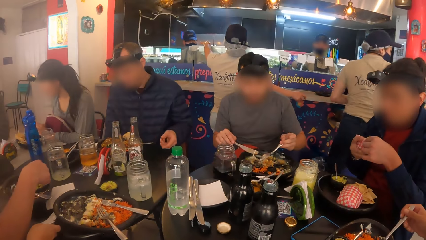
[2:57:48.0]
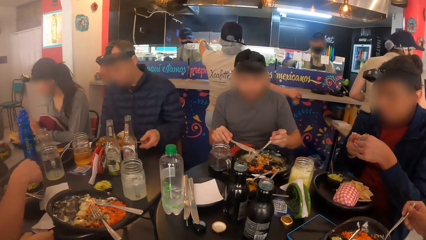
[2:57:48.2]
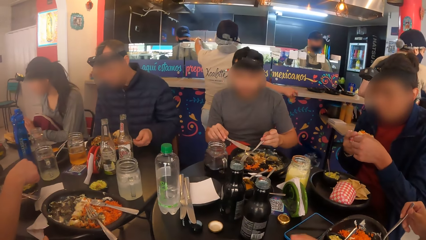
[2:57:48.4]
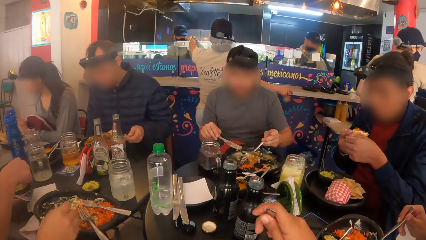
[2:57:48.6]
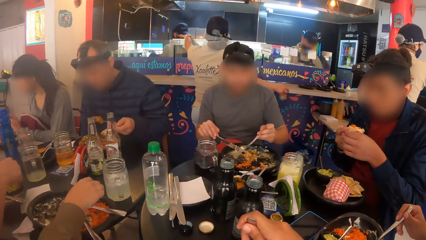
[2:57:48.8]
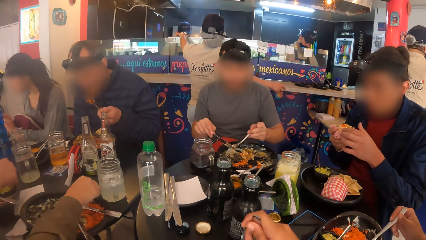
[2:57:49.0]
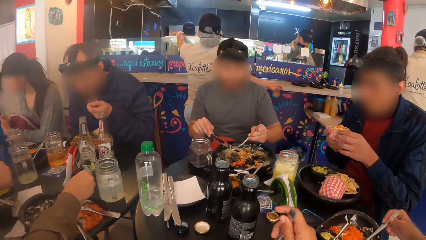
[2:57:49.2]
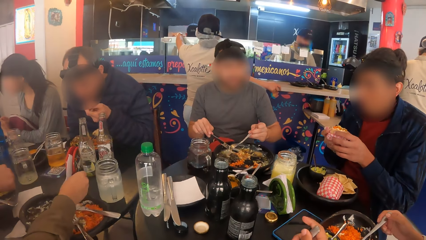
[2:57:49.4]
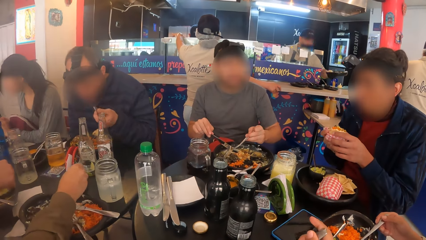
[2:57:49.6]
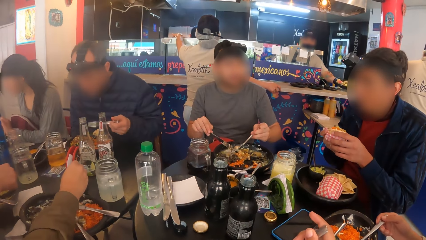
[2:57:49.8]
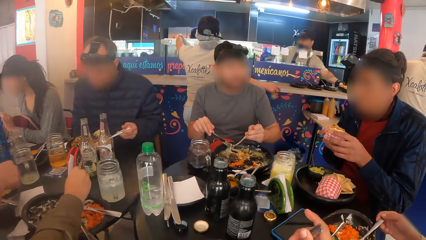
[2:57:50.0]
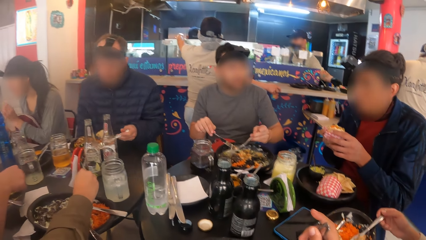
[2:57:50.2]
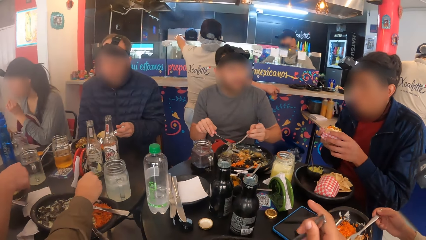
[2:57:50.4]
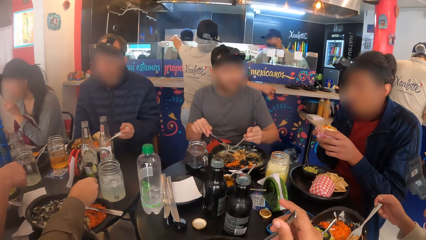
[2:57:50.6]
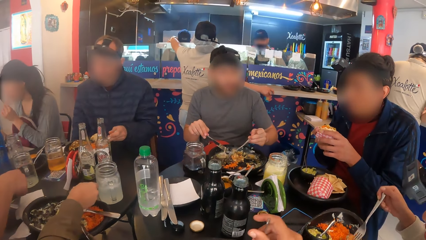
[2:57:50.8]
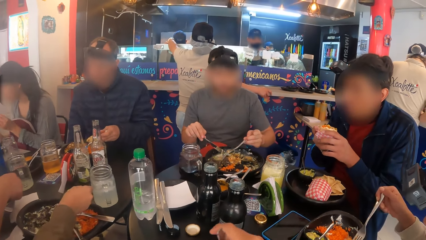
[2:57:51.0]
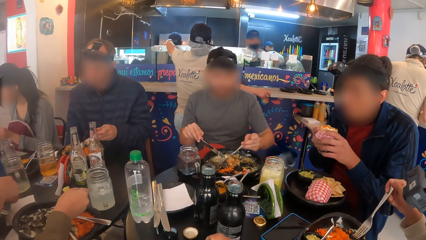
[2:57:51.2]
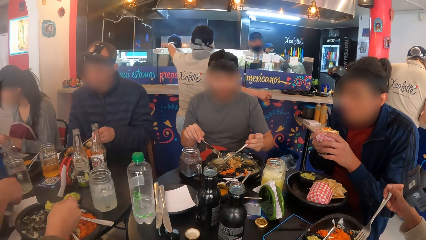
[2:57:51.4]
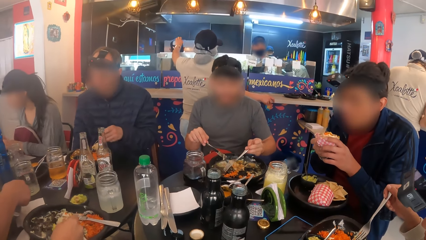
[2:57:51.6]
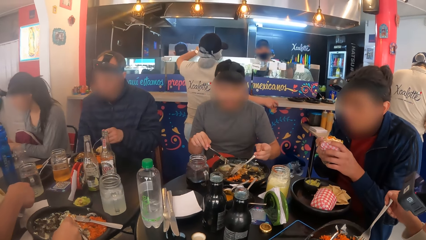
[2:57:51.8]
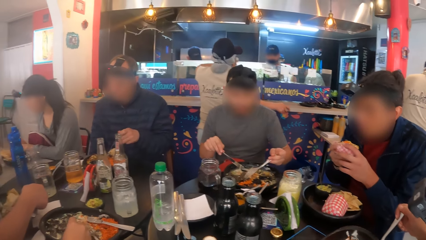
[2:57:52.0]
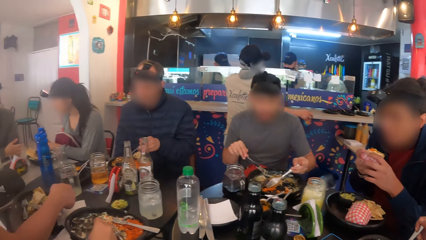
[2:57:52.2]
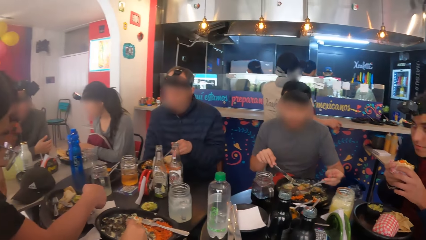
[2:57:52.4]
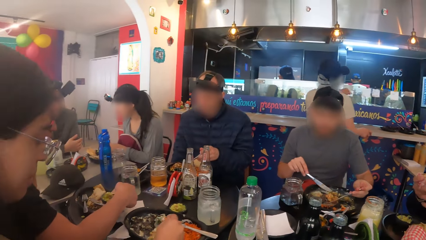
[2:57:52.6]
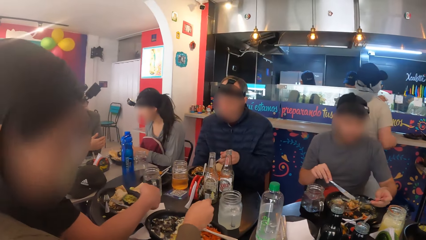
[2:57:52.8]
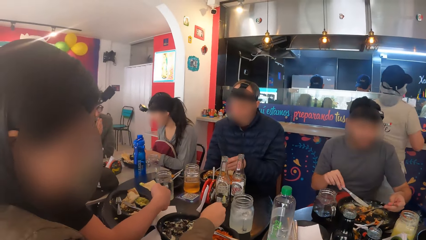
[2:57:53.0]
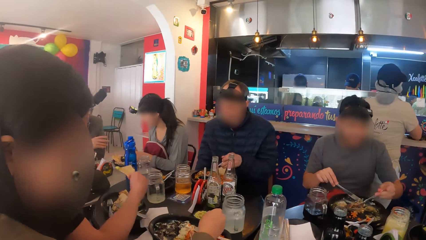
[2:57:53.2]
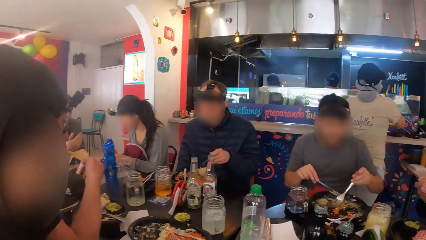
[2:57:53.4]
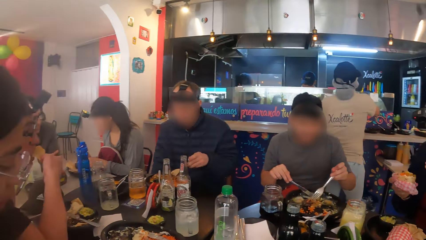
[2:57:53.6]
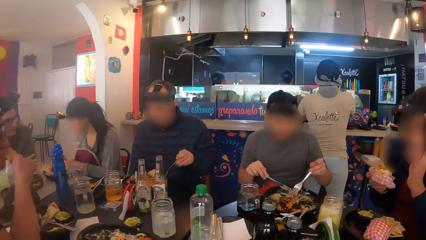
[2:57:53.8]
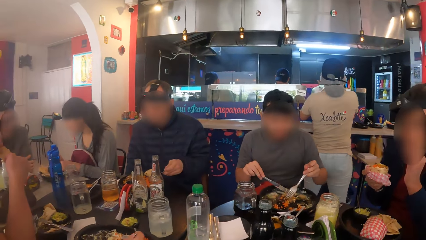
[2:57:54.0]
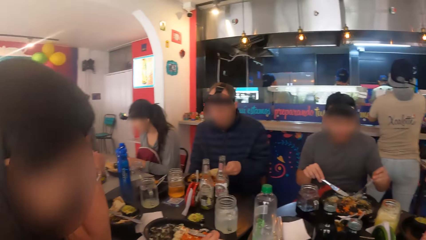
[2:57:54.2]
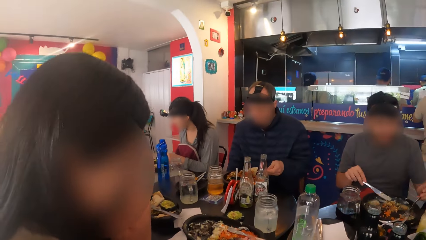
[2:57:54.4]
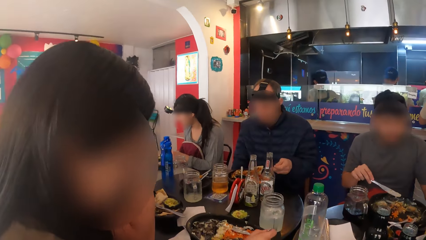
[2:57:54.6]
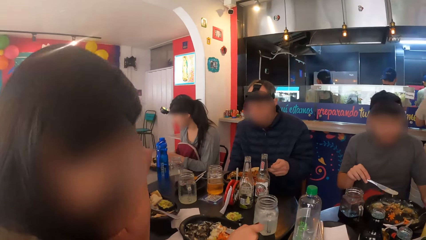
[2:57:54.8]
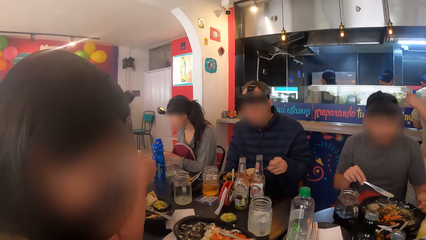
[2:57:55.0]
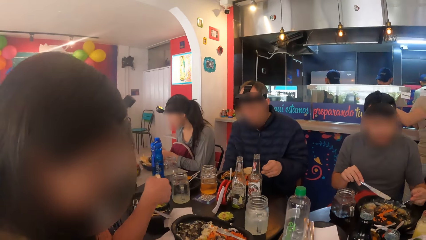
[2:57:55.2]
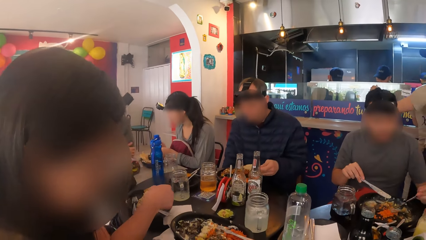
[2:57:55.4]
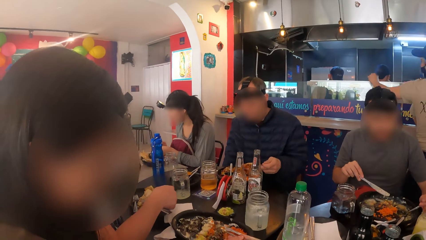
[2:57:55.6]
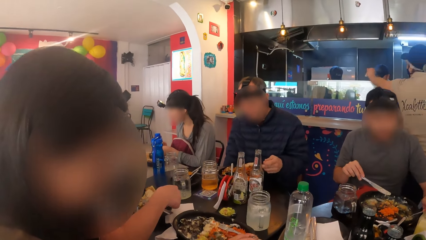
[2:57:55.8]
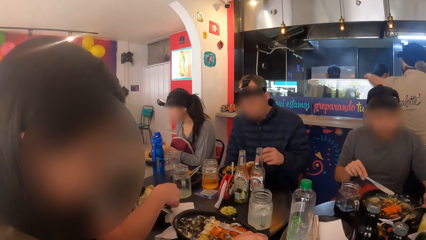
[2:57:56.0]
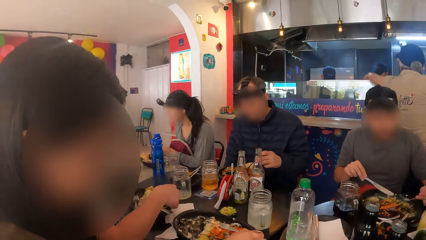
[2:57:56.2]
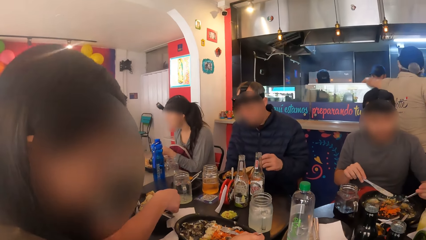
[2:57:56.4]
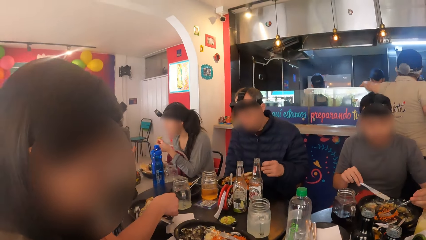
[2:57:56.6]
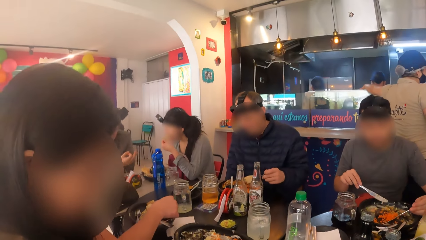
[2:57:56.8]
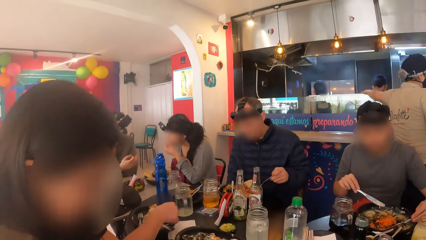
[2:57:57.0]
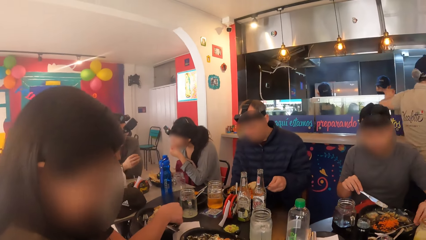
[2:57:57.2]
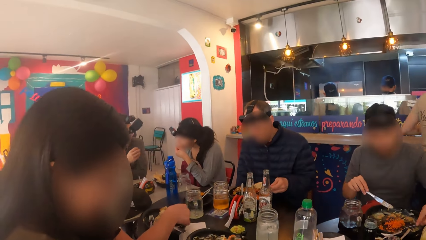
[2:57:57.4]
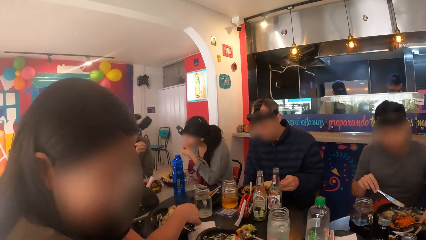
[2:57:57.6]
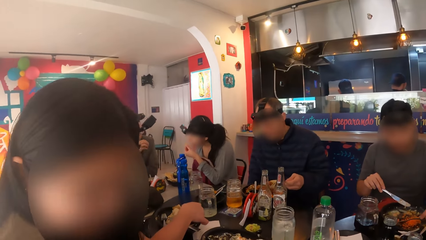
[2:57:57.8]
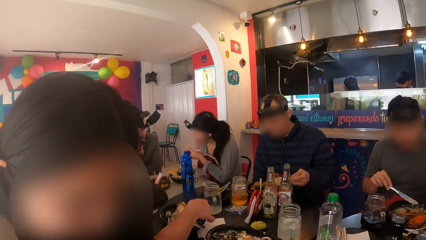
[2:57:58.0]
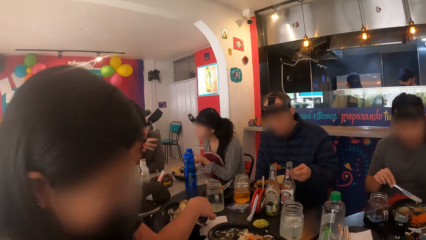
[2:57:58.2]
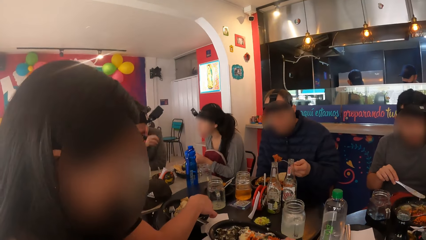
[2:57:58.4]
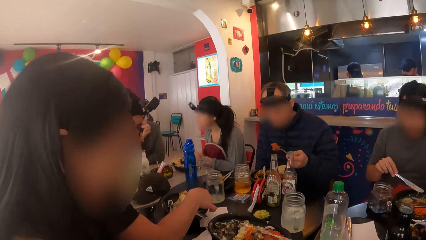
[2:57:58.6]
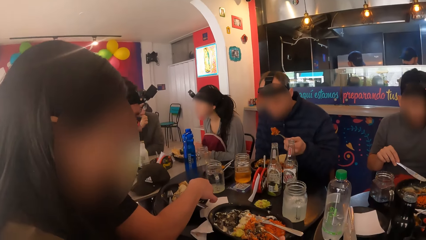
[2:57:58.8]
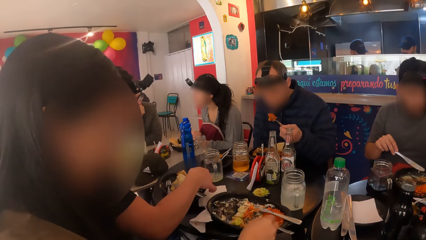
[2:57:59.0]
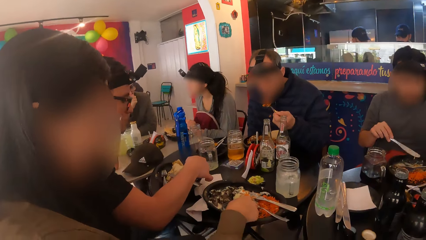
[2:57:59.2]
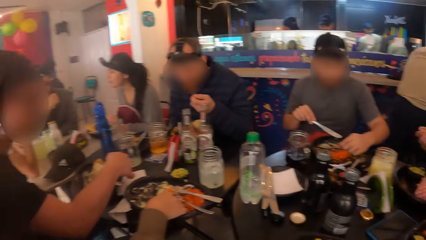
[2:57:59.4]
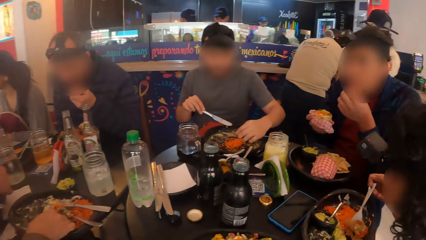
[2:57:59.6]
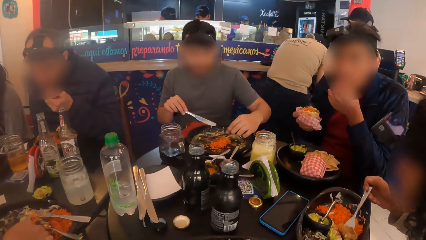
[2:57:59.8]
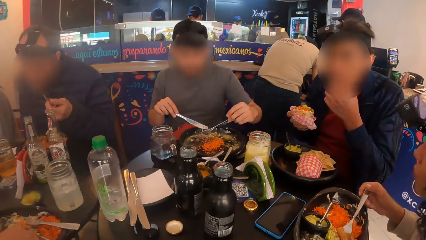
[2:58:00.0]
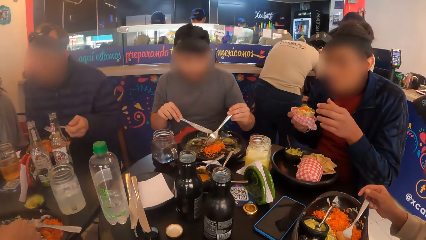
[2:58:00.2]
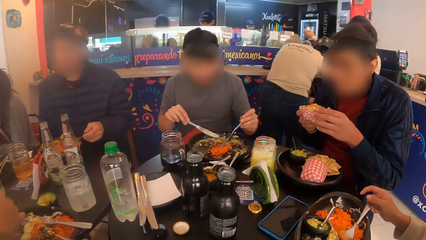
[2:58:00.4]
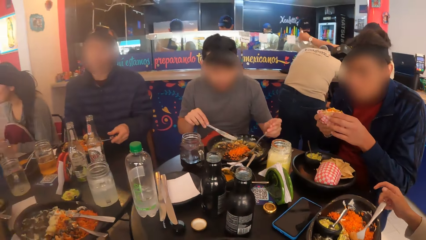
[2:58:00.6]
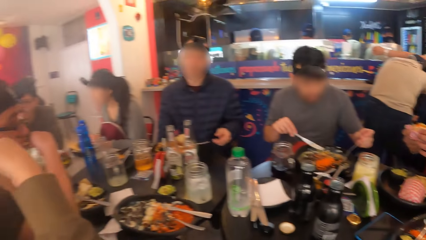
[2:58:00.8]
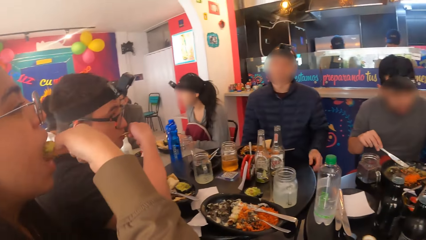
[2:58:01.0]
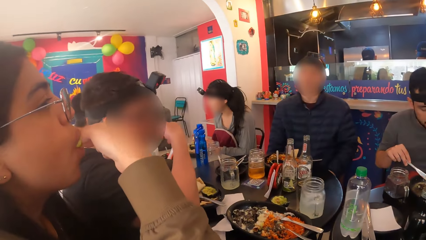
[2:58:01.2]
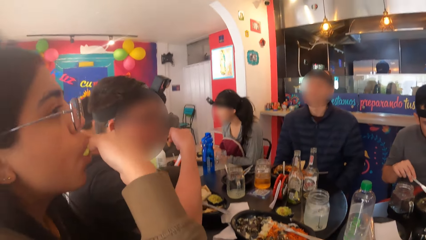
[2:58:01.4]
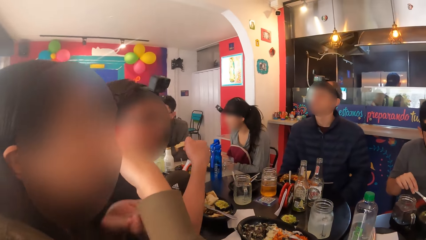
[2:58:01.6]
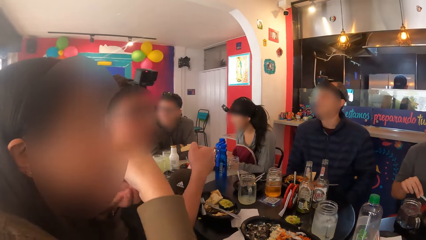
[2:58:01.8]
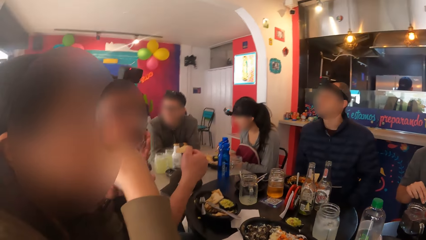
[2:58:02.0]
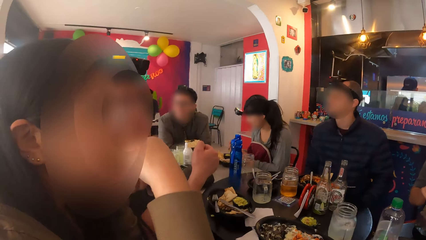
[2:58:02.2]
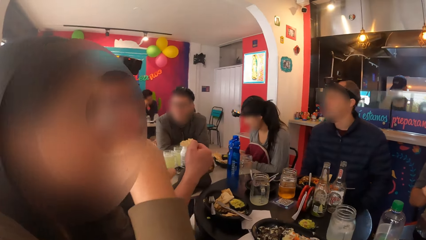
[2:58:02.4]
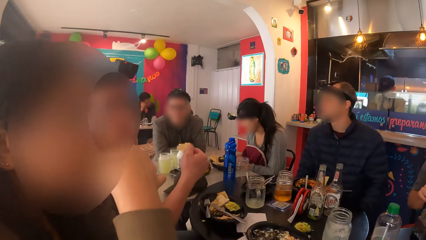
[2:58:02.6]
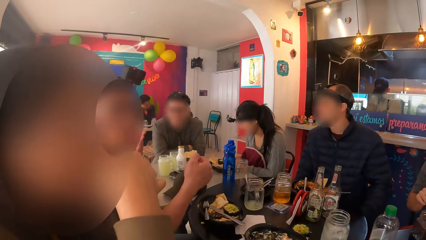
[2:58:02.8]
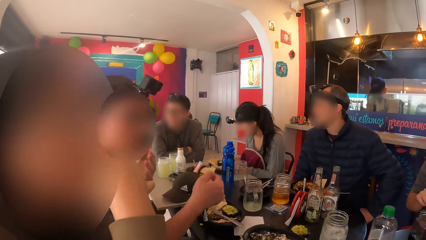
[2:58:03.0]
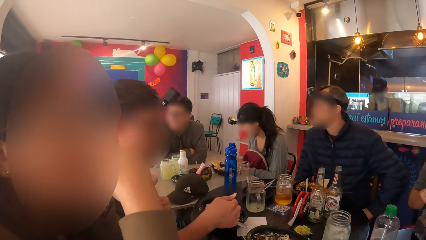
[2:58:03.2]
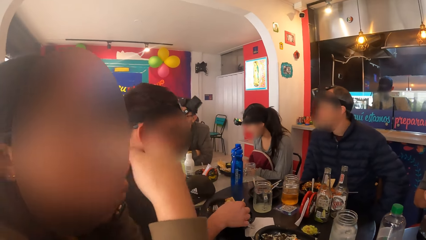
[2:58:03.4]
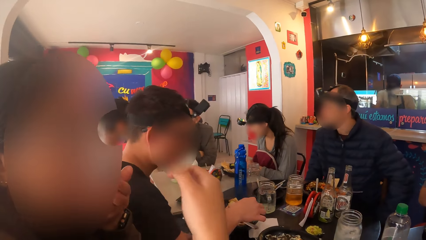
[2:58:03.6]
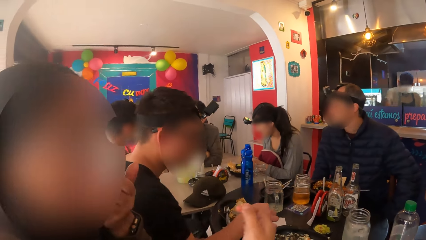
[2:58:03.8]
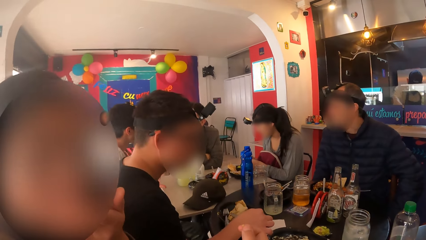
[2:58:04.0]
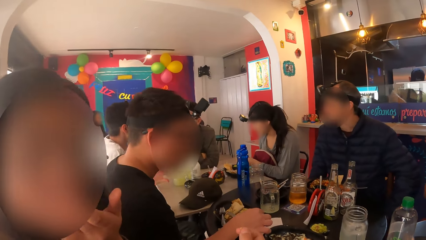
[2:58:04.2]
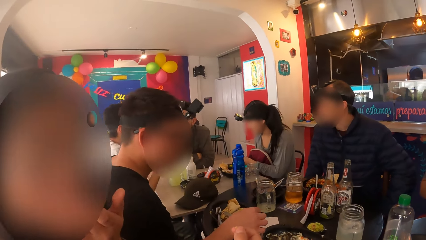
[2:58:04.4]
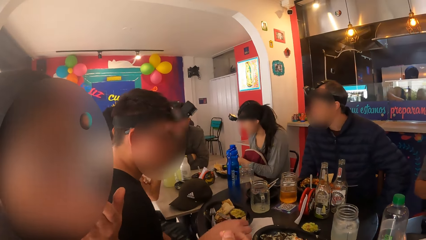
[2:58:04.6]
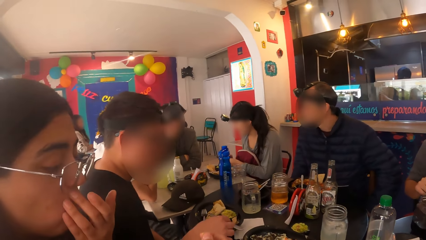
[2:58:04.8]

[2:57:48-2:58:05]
The woman takes sauce with her right hand. The camera wearer eats from the plate. A man interacts with another woman. The camera wearer converses with a group of people on the eating table. The other woman eats a potato chip with her left hand. The first woman eats bread and sauce with her right hand.
